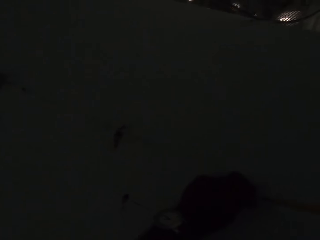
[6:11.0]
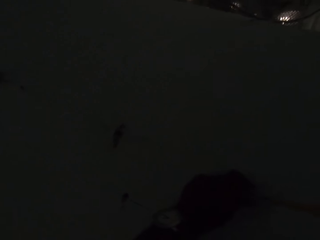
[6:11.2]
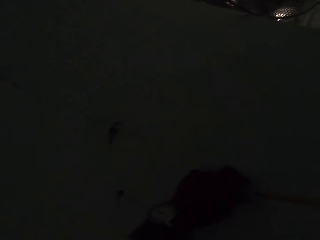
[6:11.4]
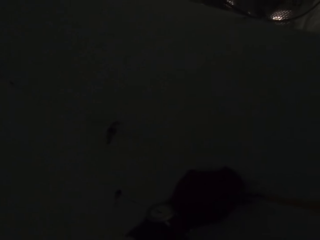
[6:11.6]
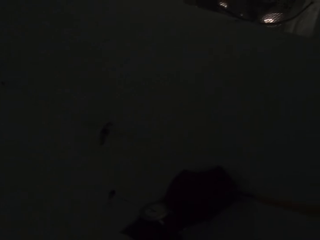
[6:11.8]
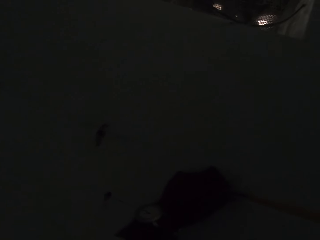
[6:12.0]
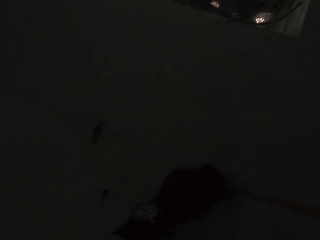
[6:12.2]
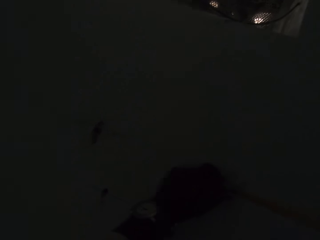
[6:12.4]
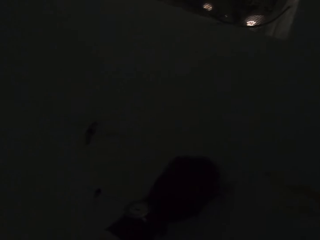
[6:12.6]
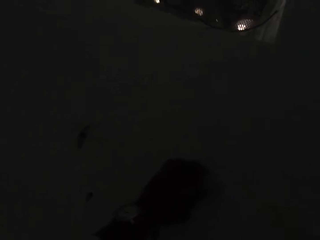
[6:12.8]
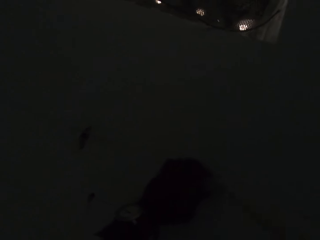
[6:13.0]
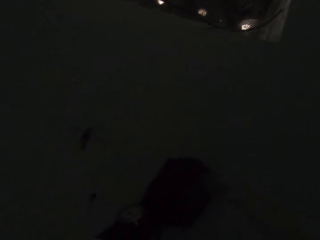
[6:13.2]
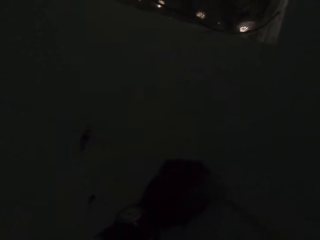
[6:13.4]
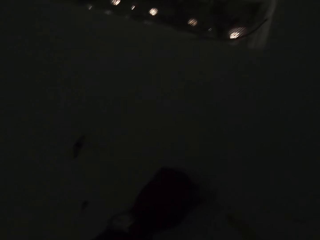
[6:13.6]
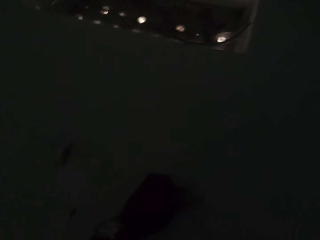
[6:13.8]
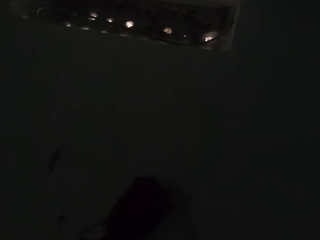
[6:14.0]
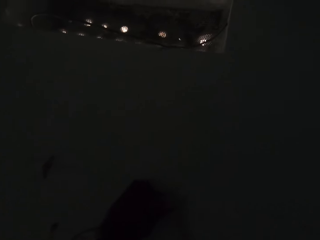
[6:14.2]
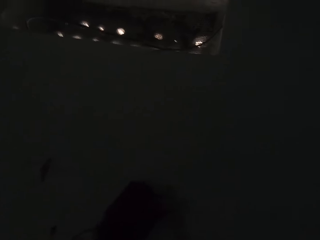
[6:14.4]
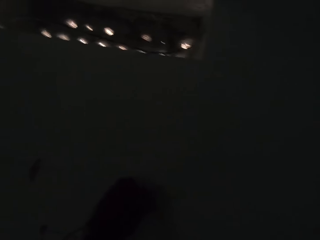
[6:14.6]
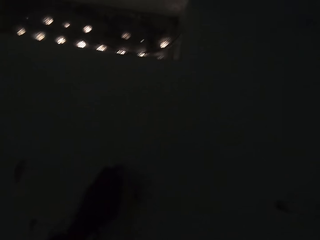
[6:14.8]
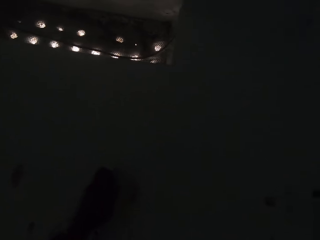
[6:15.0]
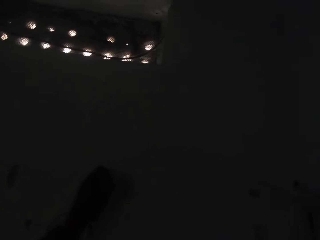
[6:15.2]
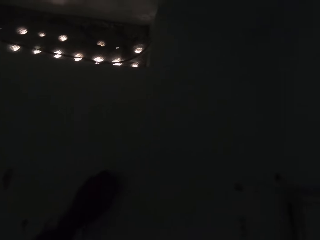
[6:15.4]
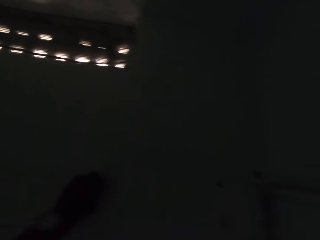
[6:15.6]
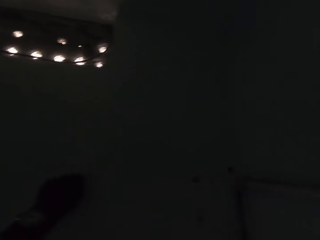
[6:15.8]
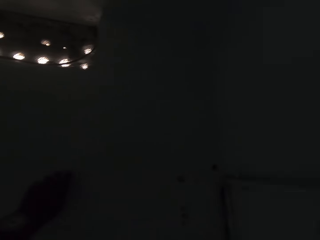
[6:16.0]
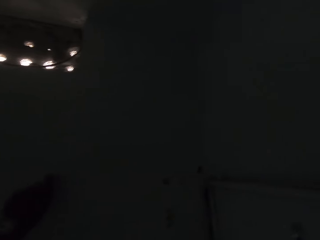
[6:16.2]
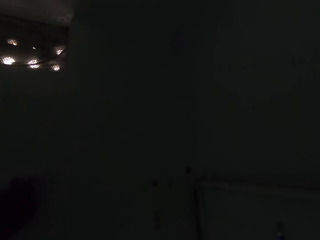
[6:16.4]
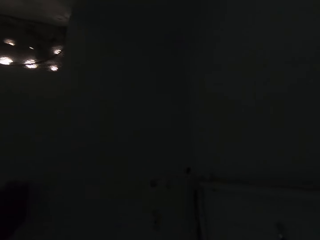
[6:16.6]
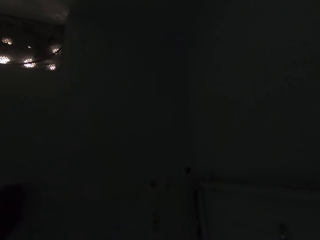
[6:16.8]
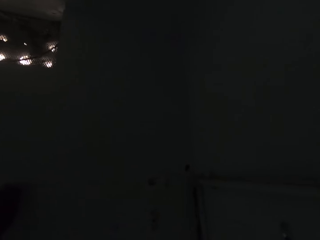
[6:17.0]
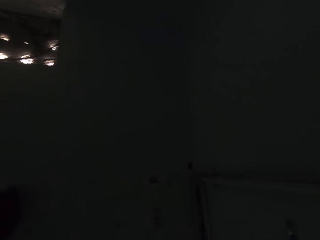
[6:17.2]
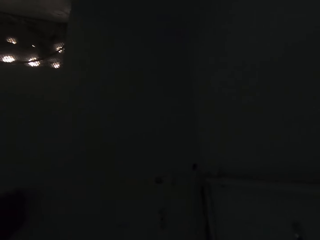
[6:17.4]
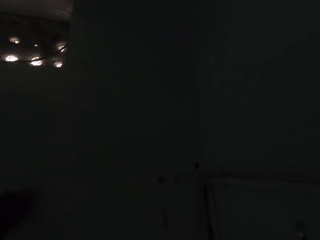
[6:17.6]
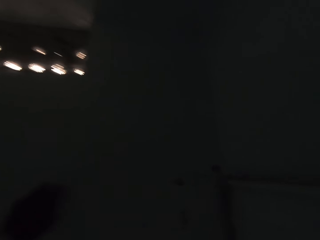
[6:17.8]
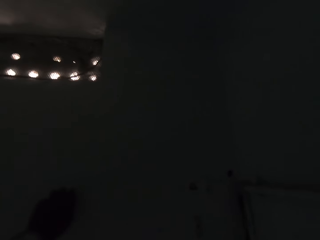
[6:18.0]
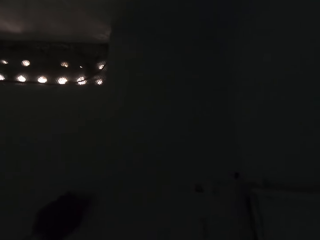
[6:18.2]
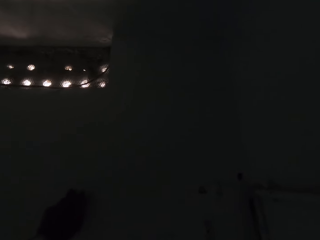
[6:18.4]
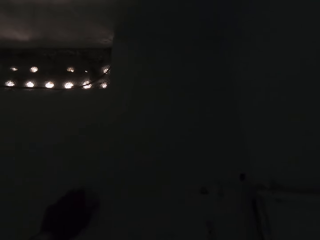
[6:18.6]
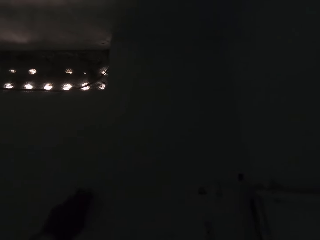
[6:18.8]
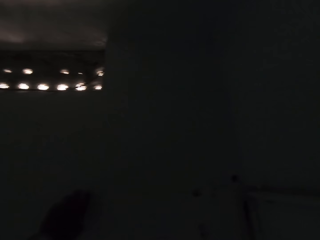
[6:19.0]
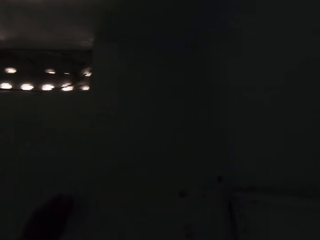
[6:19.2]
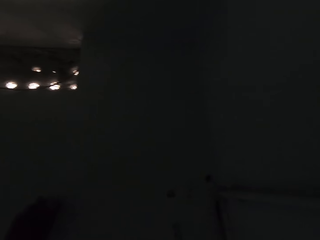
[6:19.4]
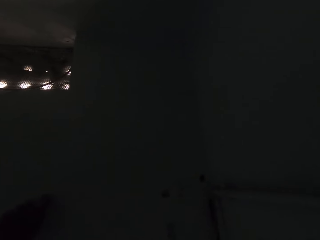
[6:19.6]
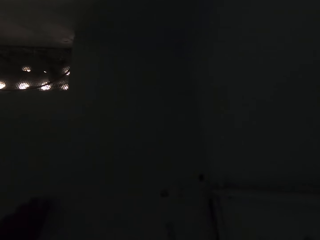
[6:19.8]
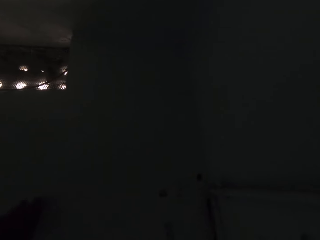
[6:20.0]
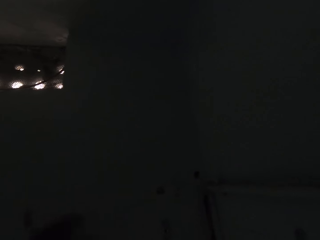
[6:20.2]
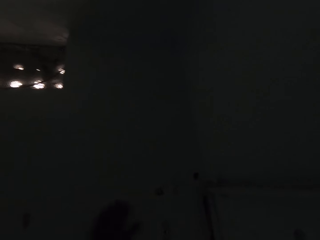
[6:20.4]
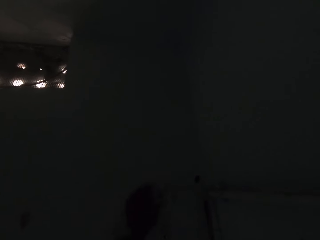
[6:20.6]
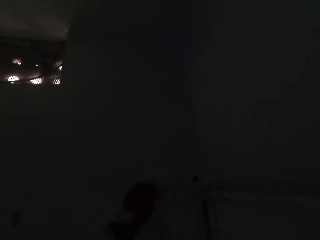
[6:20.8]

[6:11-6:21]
The camera wearer hammers something on the wall.

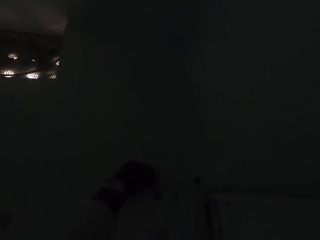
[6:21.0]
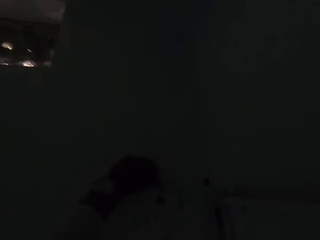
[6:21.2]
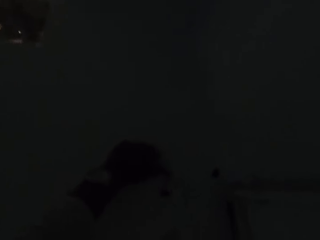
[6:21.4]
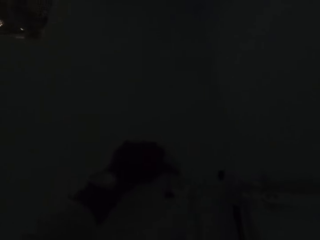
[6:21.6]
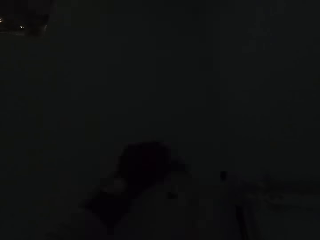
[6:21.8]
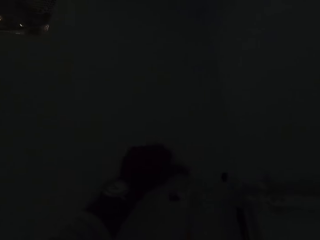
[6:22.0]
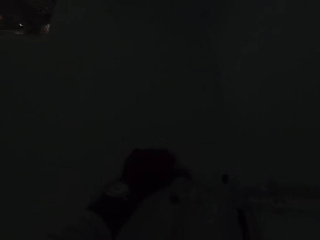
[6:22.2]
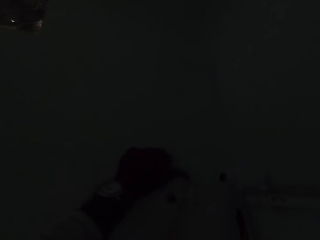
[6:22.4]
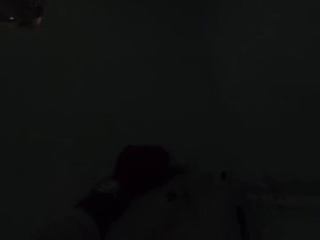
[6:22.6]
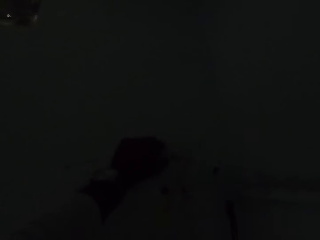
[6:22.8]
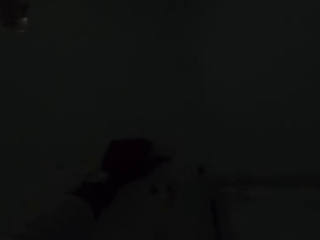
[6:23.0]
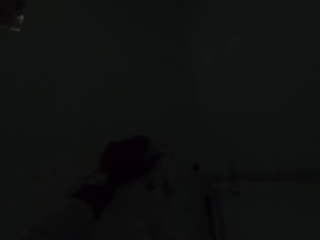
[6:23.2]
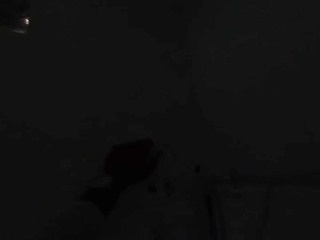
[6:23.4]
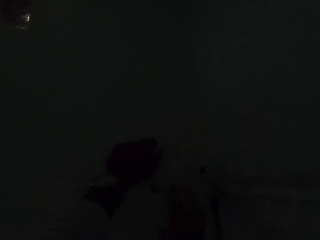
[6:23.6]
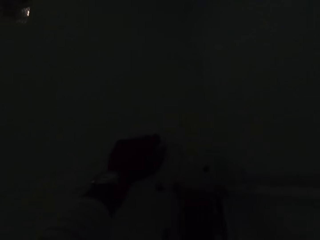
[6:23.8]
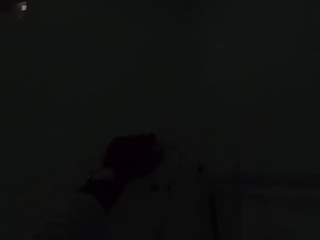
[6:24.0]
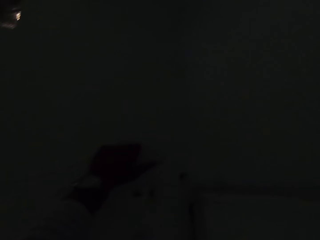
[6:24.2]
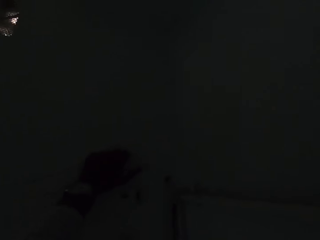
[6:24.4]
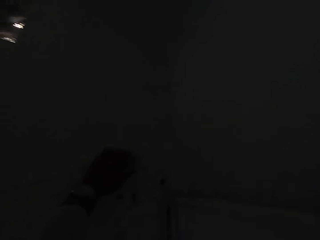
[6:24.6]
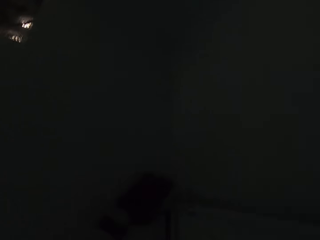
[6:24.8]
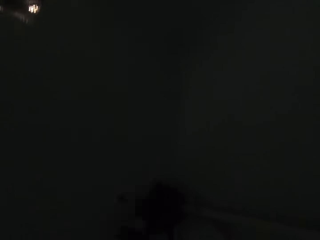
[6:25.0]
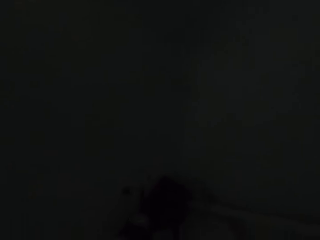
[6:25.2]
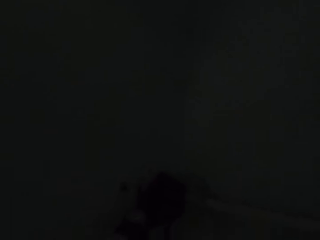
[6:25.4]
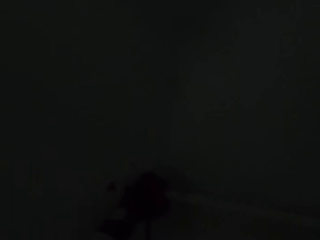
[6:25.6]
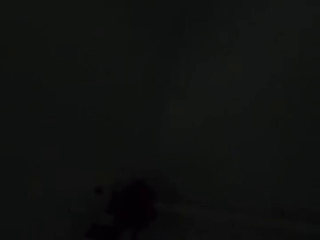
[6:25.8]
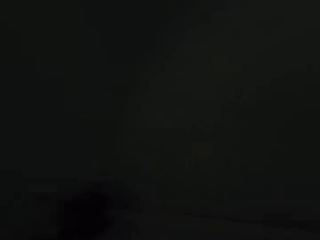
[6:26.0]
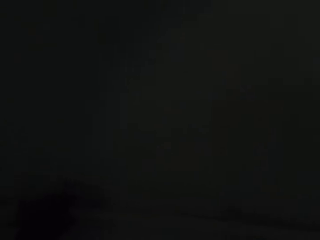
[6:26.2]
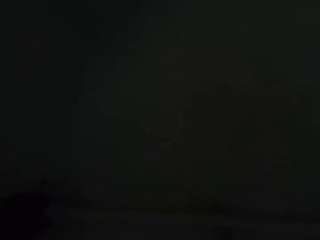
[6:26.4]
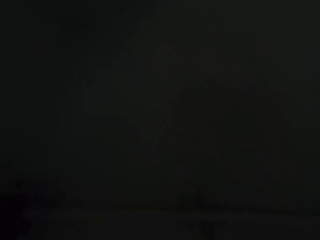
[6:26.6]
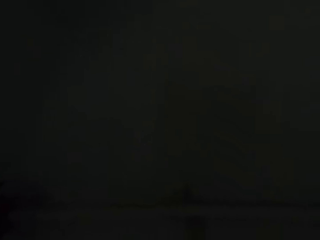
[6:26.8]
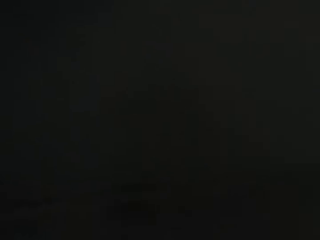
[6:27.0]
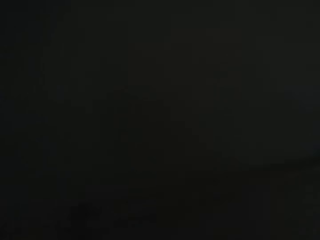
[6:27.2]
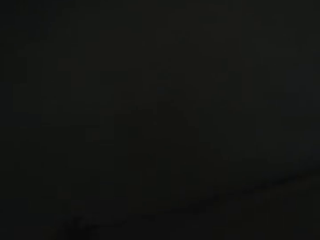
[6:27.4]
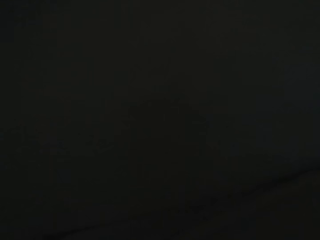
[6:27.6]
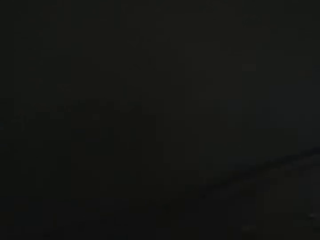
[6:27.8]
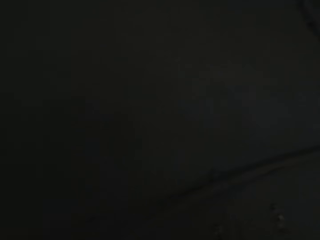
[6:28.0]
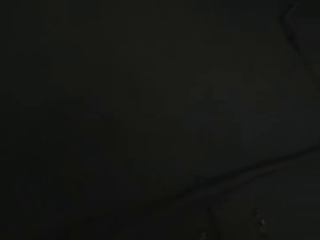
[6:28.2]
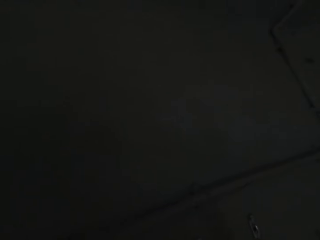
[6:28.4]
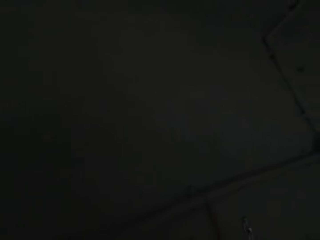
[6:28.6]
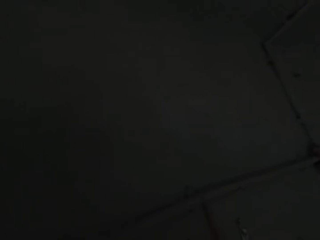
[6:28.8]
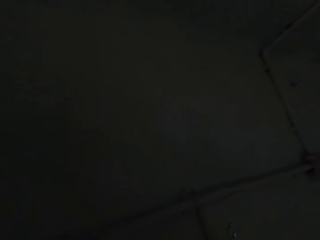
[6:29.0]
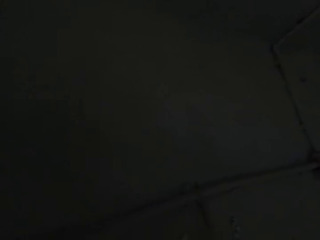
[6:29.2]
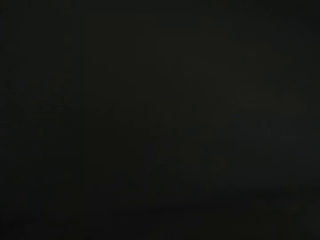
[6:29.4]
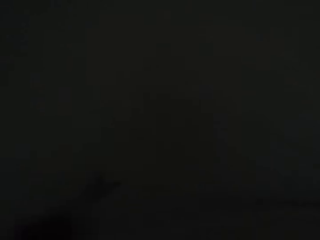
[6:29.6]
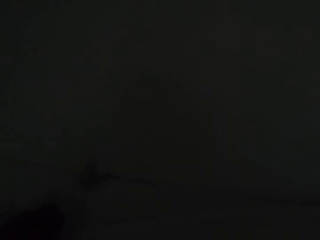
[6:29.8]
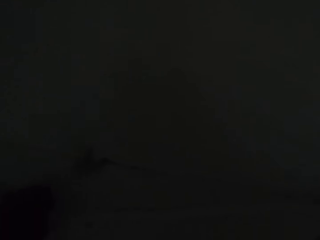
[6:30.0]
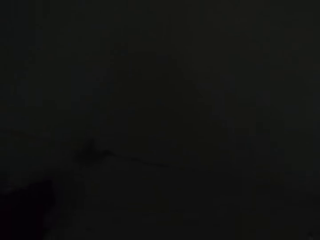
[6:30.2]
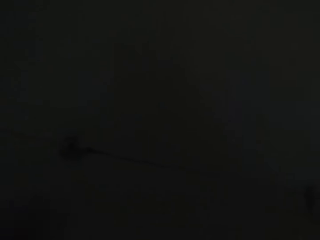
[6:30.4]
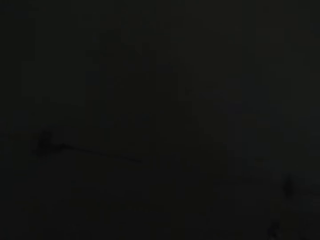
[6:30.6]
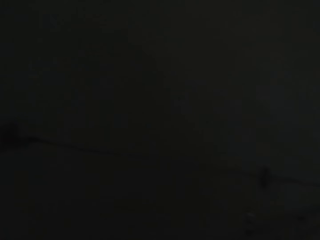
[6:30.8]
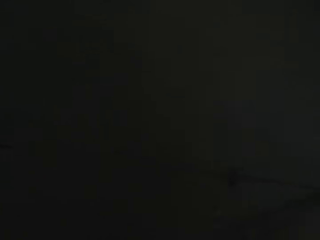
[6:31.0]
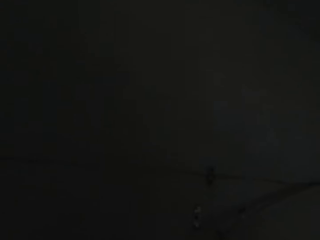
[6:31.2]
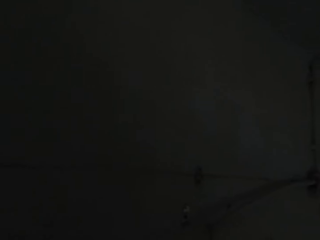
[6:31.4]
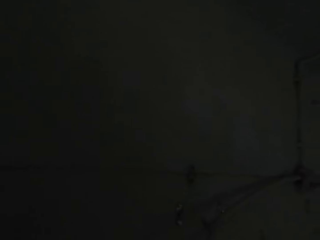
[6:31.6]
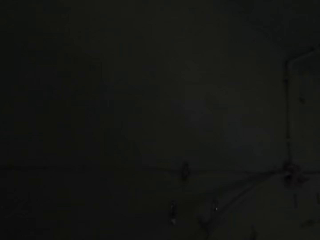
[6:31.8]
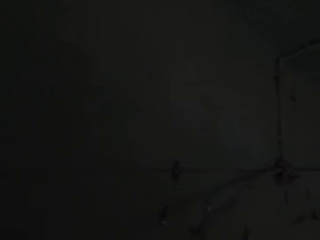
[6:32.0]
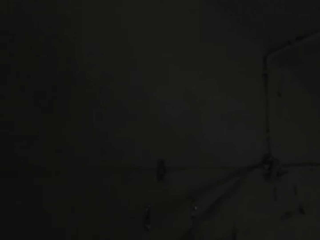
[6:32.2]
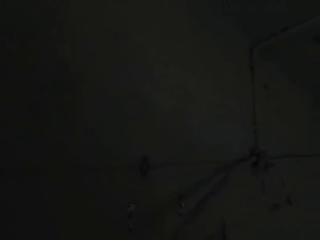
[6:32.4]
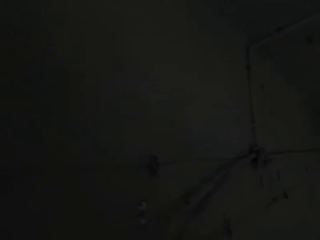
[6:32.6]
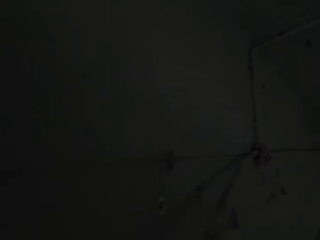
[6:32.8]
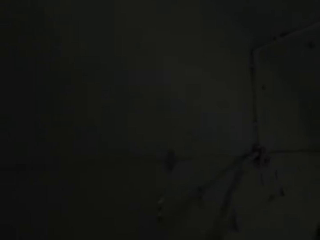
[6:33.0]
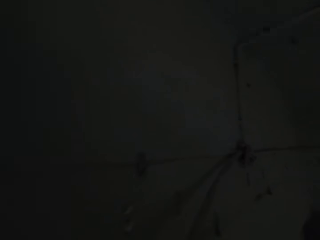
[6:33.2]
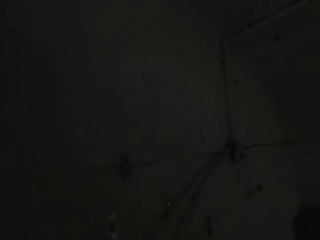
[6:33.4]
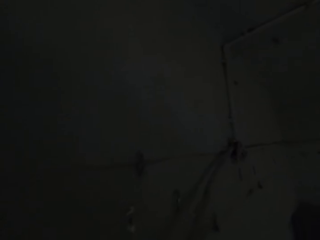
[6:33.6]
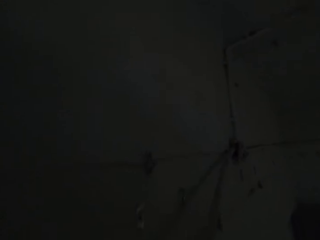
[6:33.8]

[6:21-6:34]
The camera wearer touches the wall. They look around the room.
